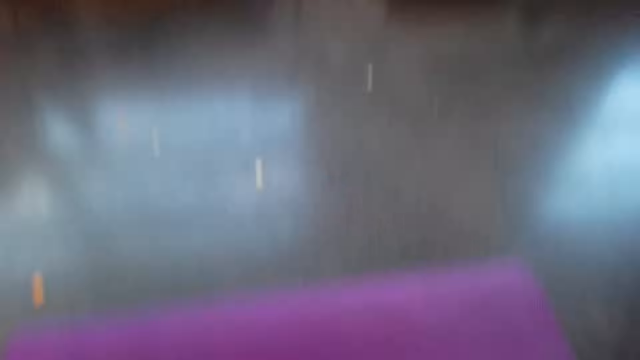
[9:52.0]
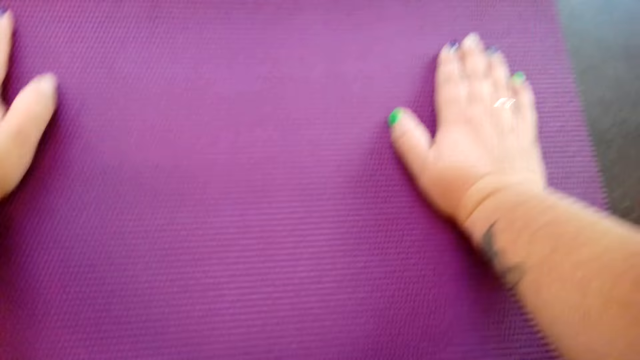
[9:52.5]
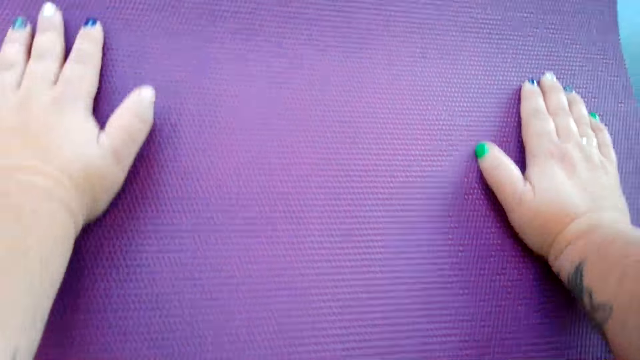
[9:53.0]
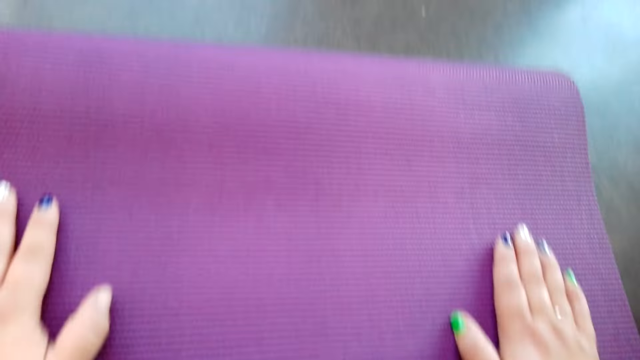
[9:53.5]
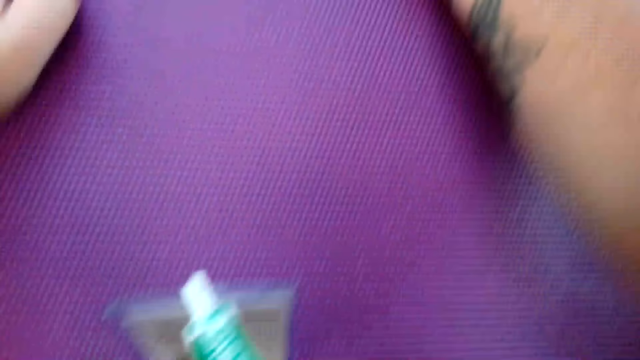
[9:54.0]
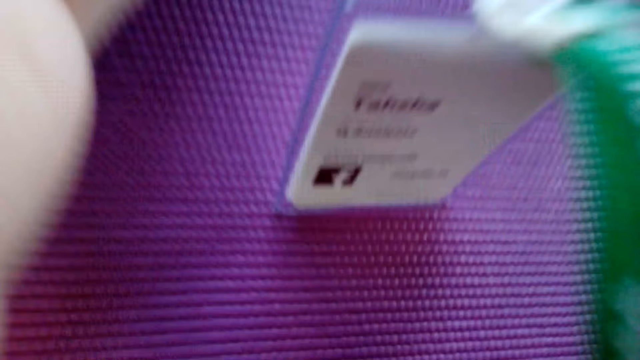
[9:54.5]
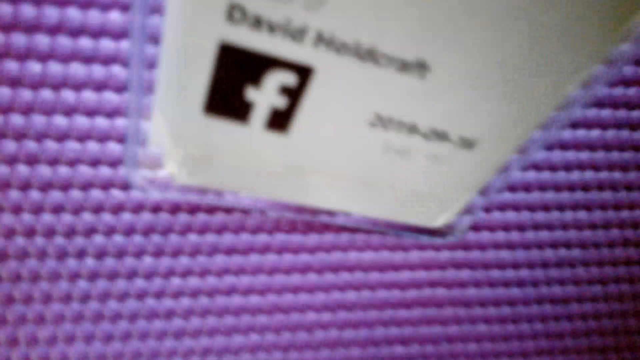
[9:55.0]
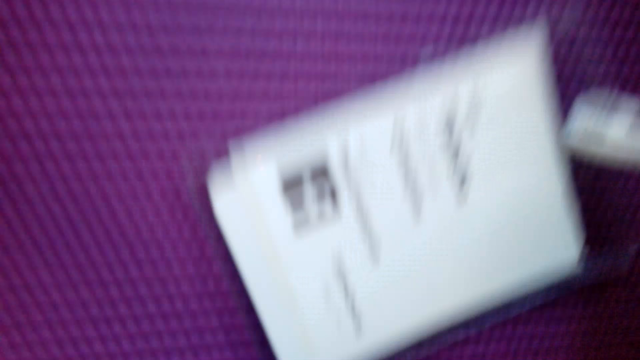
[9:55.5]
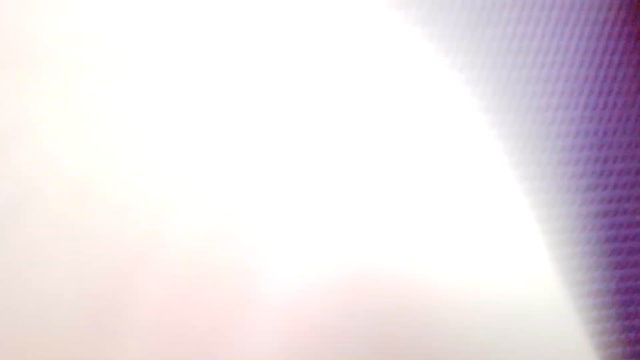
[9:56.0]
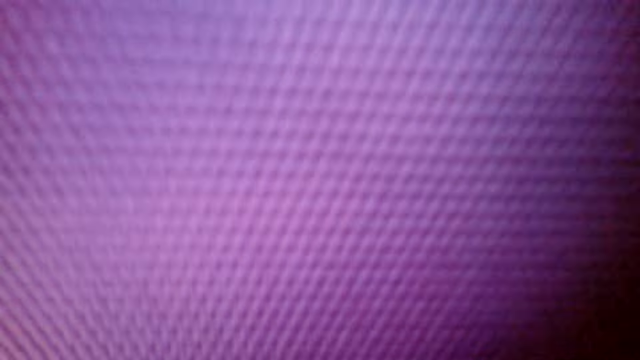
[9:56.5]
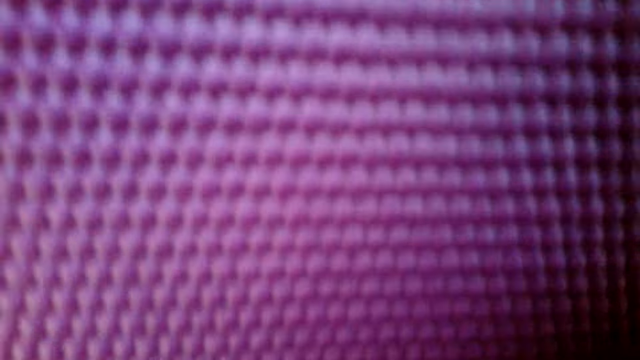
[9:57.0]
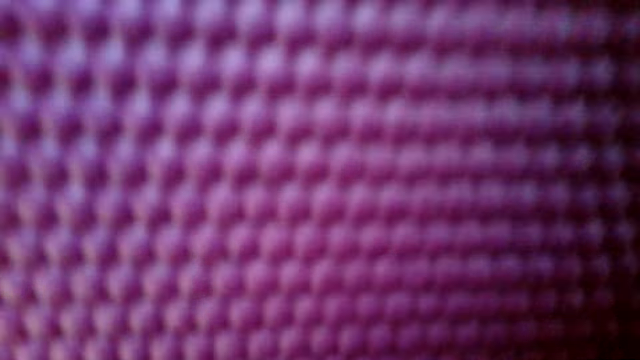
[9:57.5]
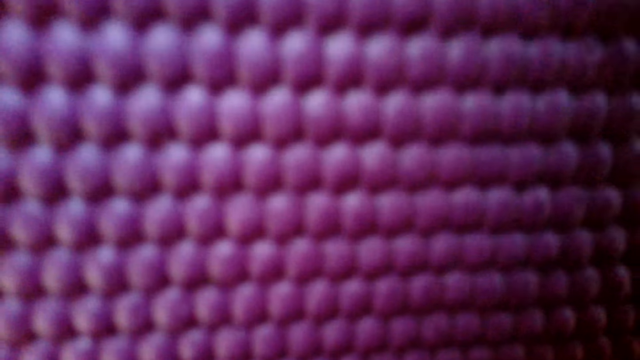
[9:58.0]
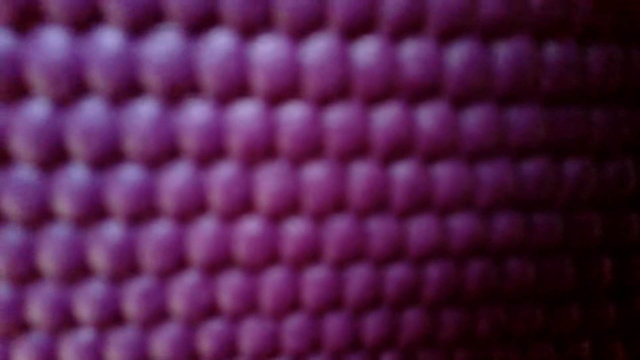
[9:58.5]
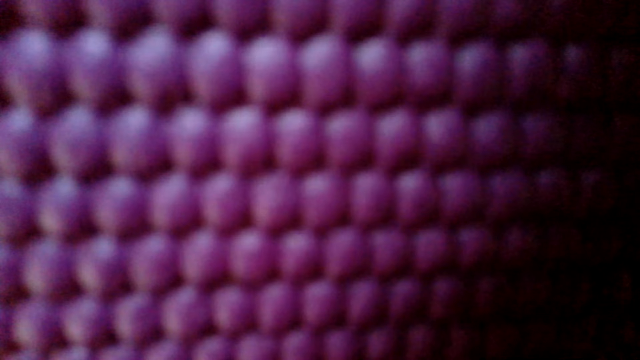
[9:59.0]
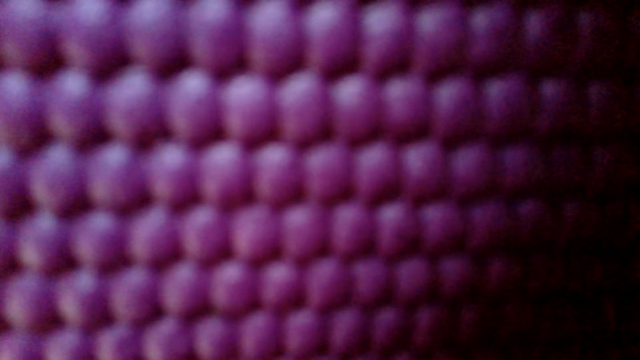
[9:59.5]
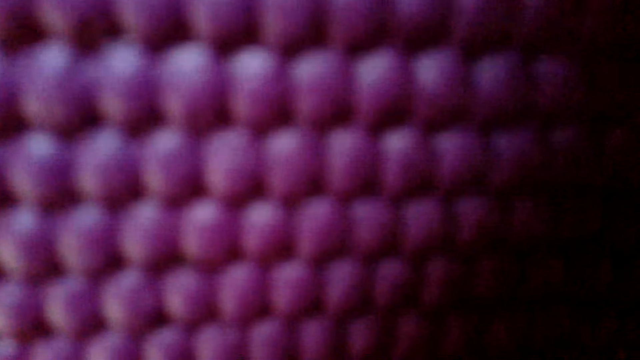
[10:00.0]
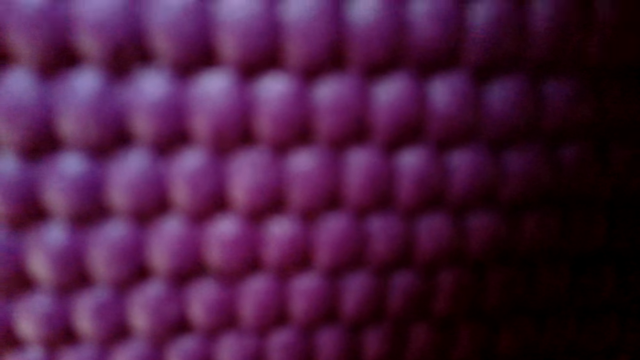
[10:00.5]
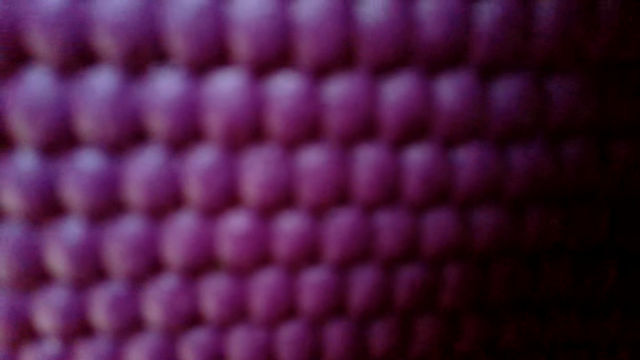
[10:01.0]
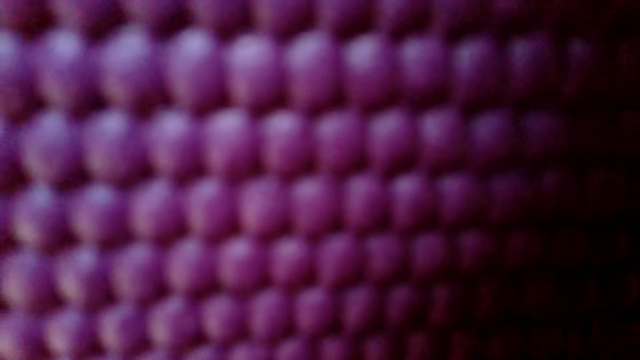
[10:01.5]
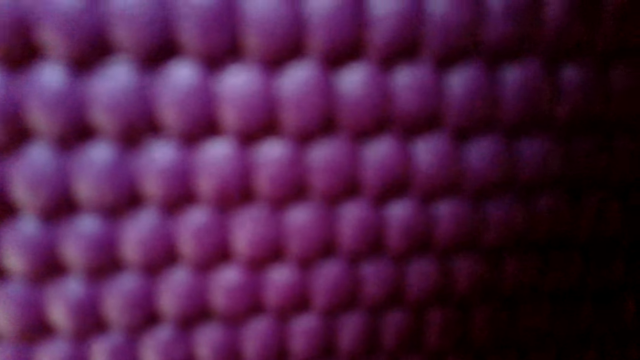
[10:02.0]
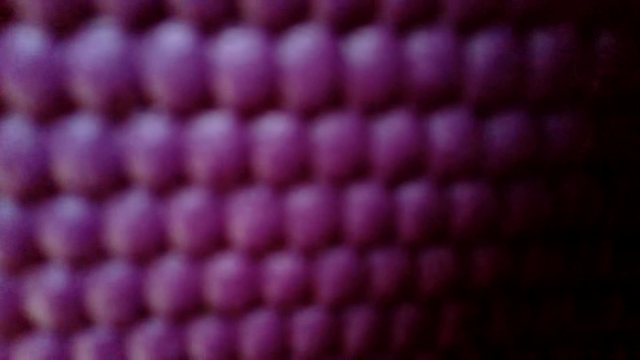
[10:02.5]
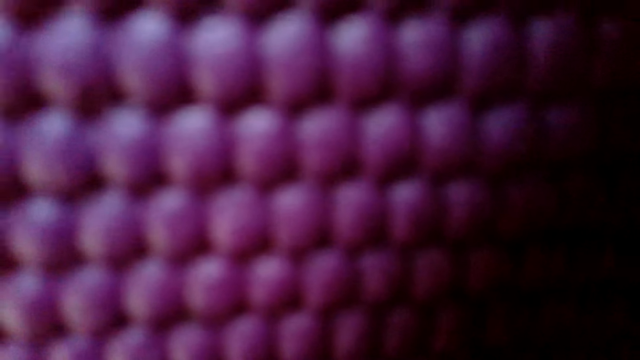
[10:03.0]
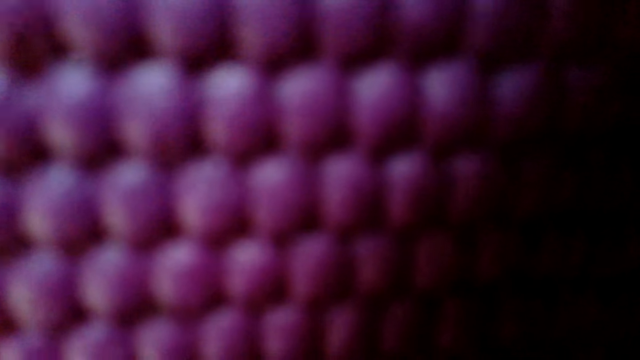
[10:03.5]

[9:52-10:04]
The camera wearer stares at the gym mat. They lay down on the gym mat.

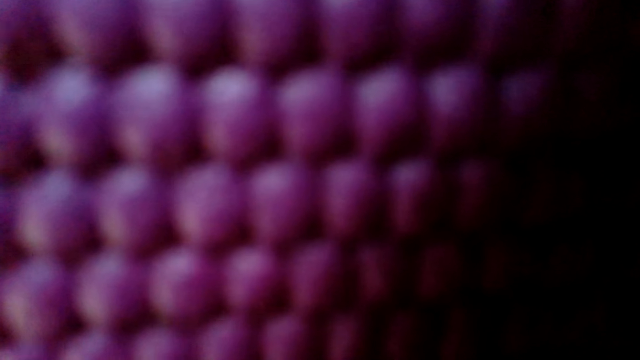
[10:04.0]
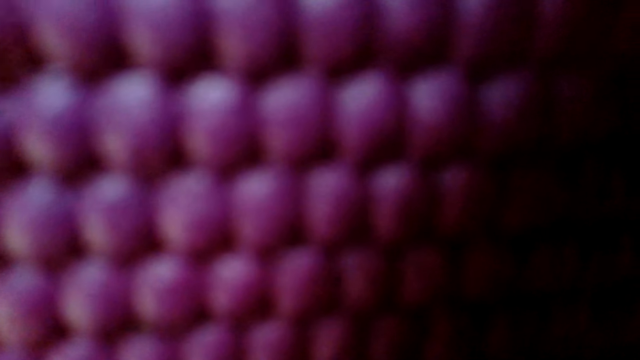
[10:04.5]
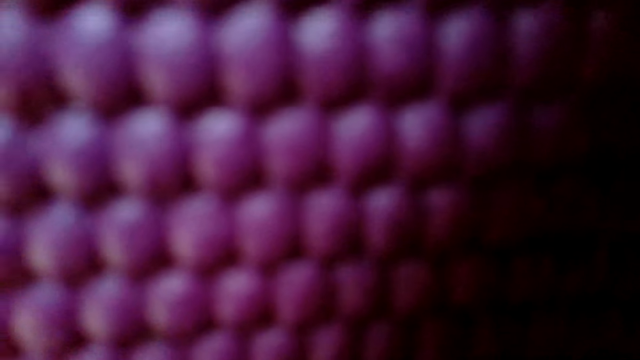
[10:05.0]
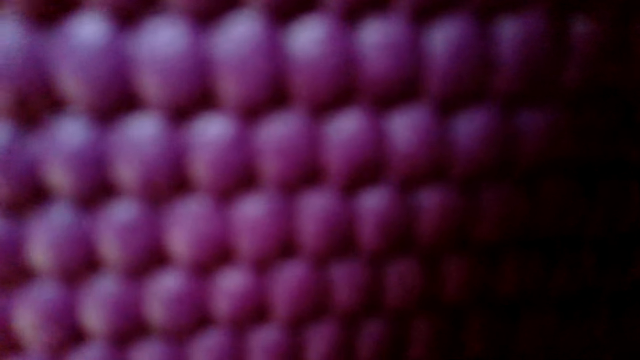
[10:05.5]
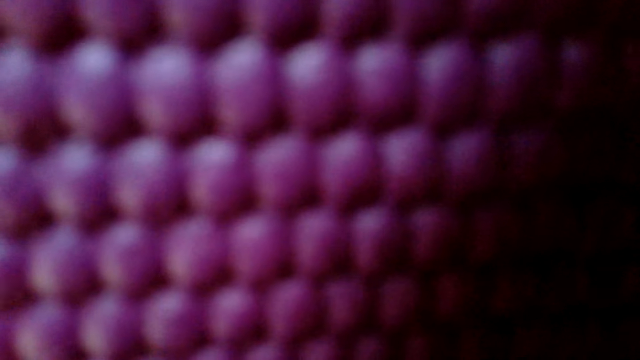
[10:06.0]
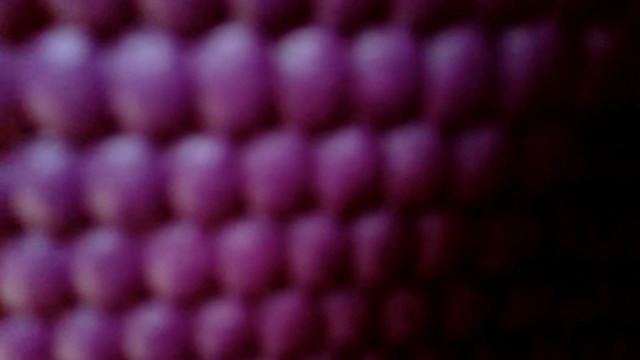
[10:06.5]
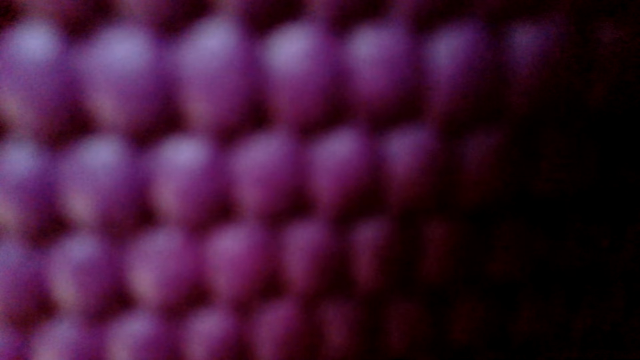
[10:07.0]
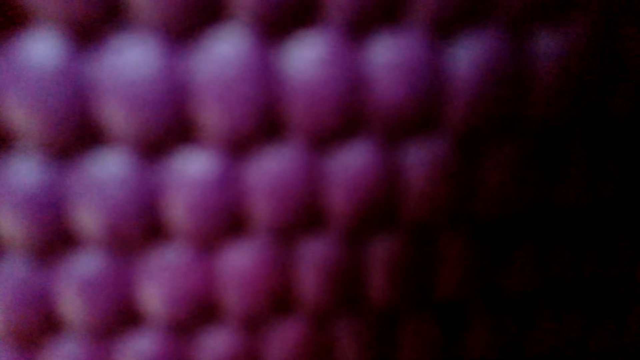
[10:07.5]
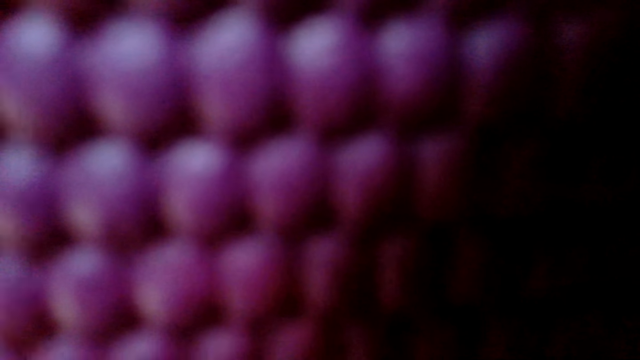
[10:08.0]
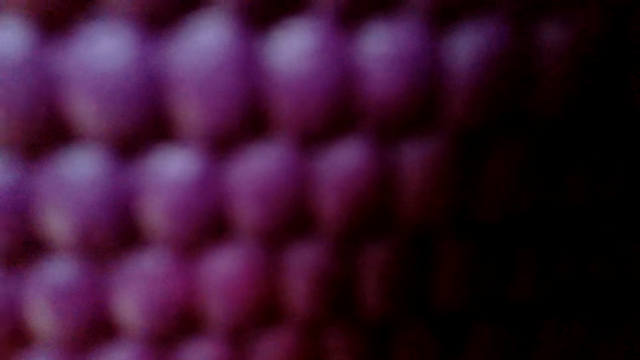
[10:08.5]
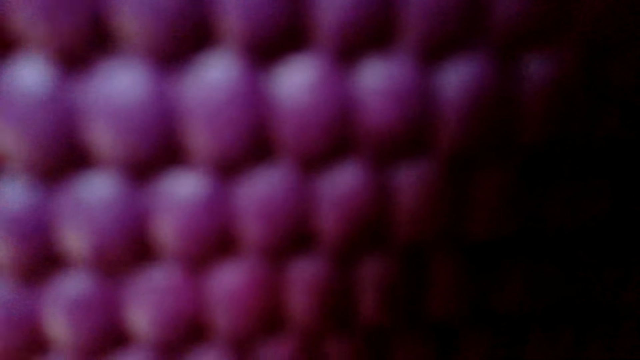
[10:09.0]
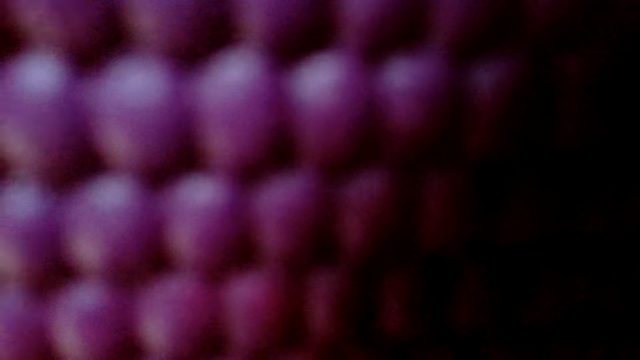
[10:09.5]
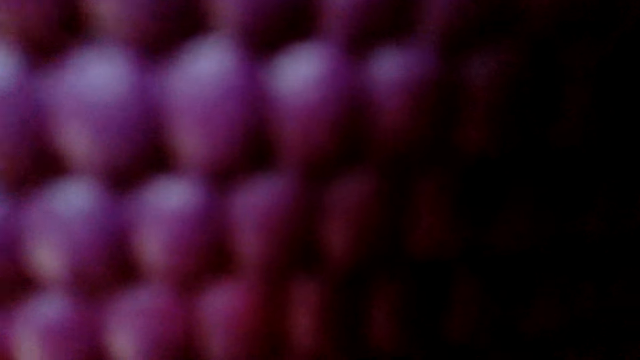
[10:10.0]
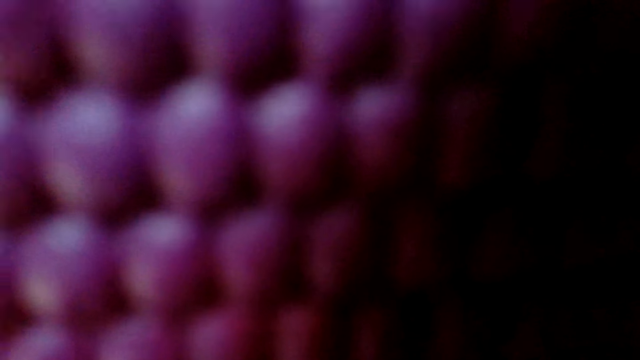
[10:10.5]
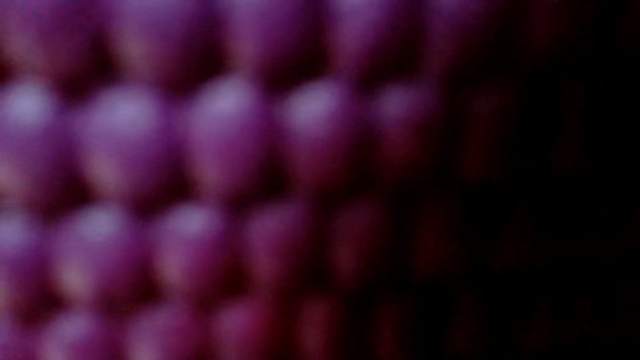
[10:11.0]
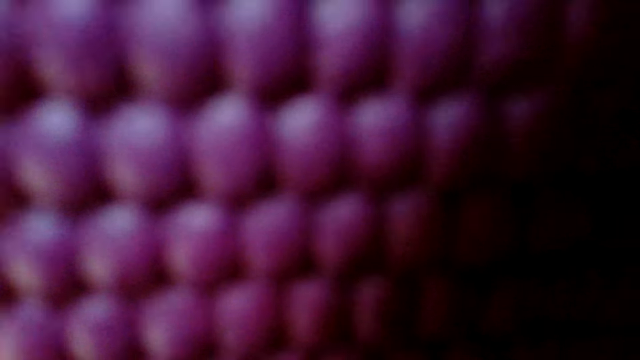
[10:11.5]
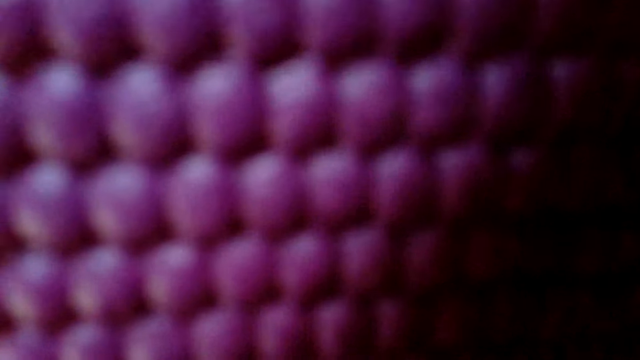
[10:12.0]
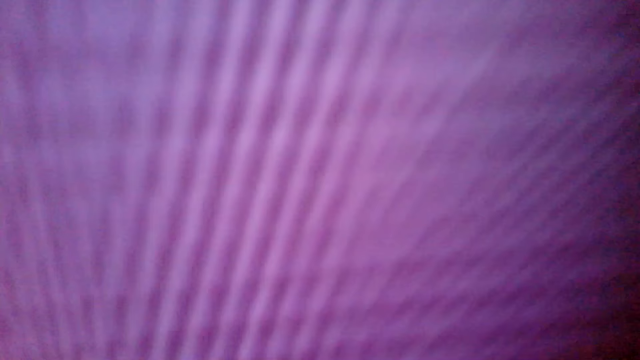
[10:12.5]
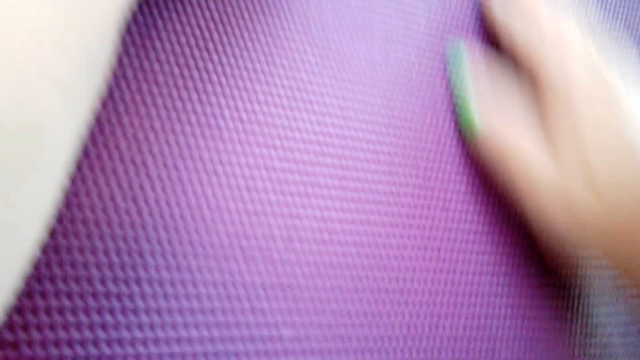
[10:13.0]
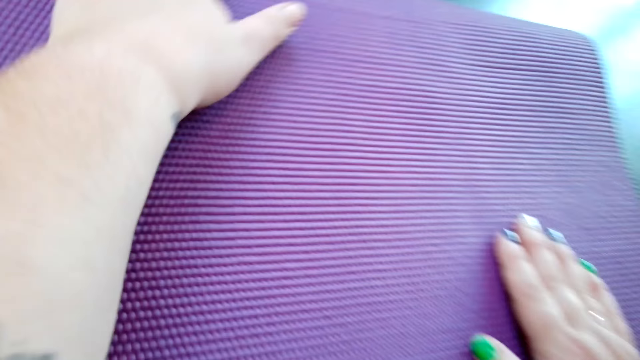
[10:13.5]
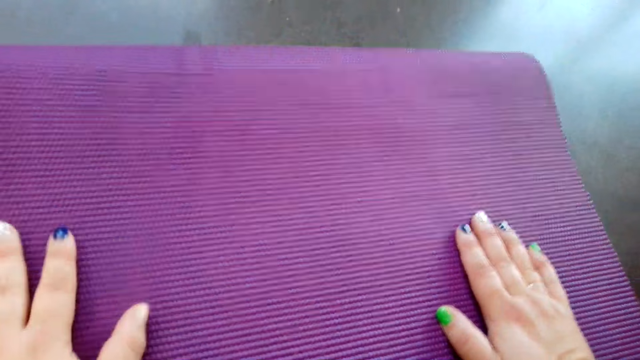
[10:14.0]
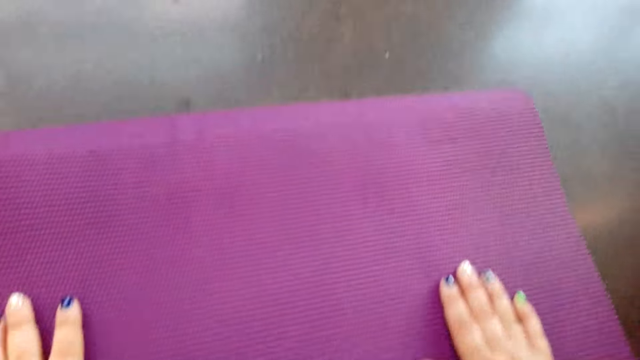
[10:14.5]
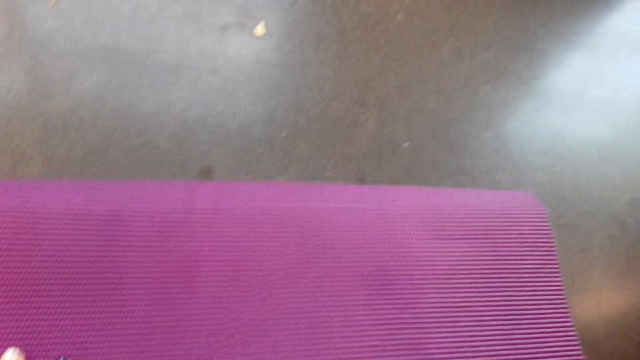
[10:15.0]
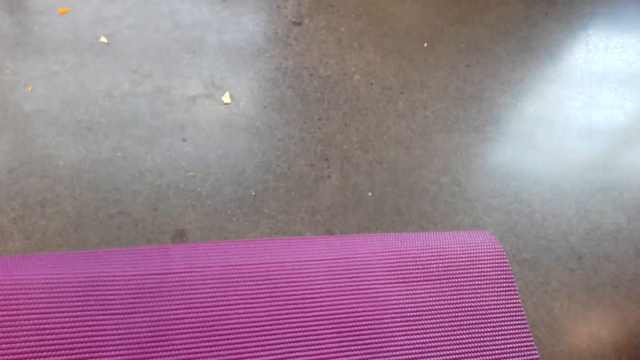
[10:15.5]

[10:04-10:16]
The camera wearer stares at the gym mat.
